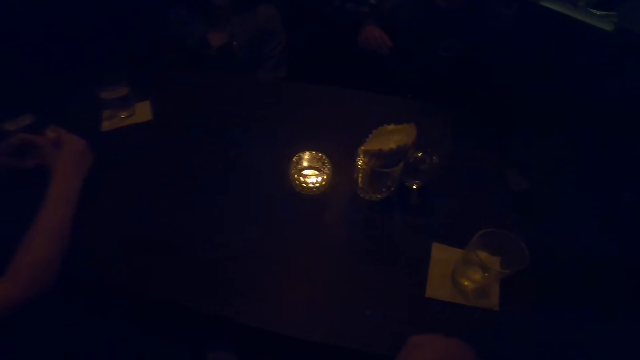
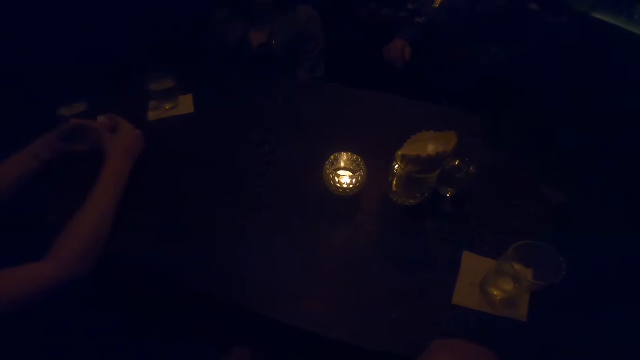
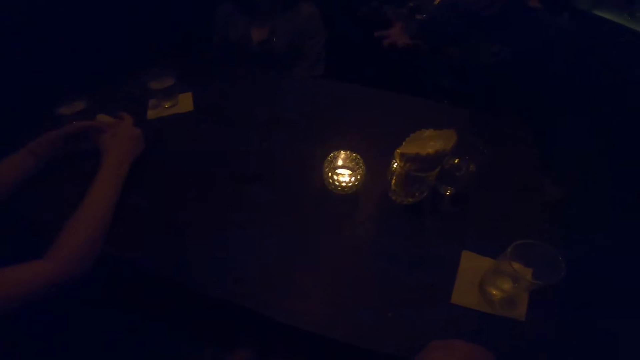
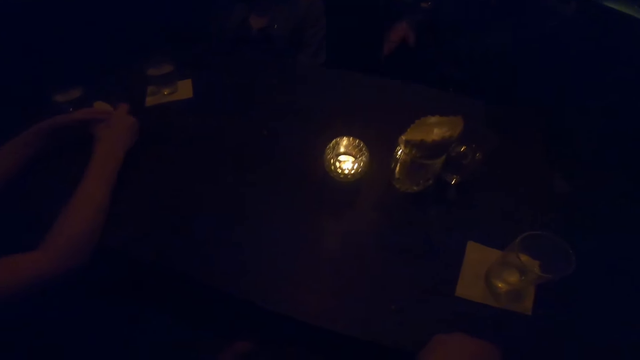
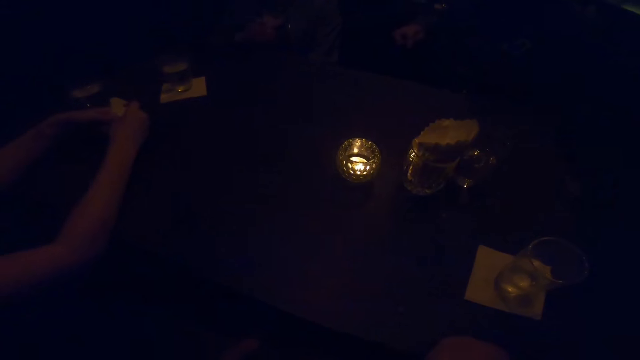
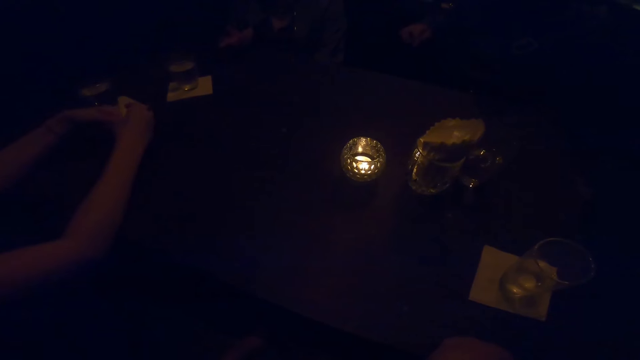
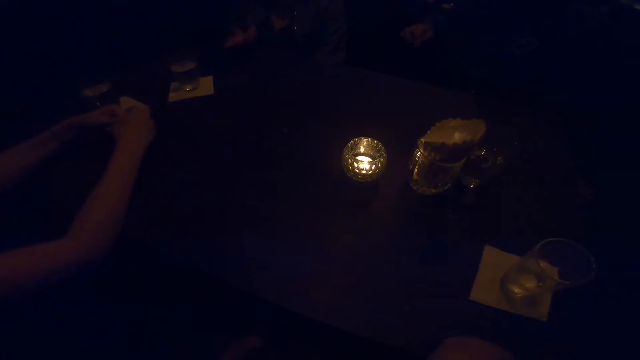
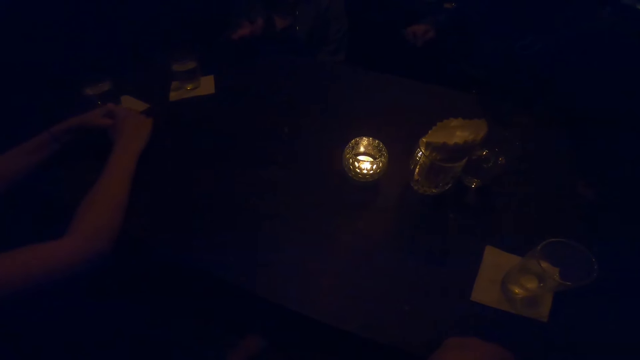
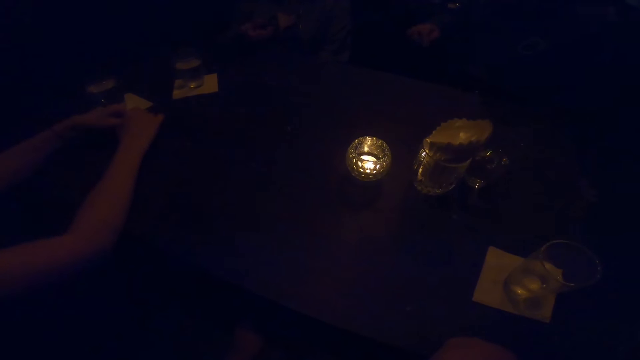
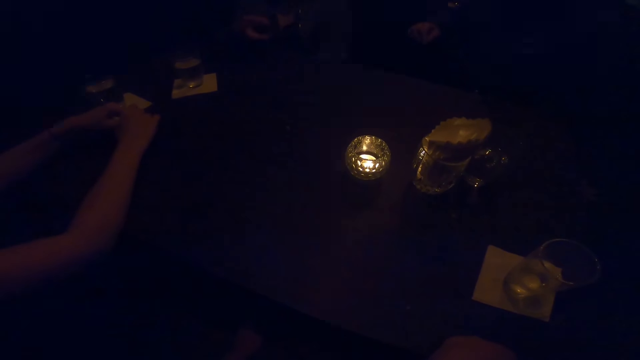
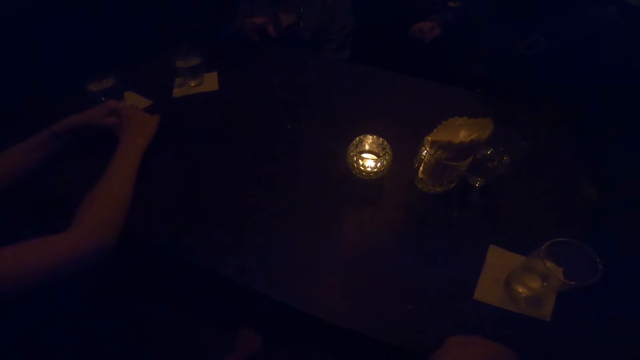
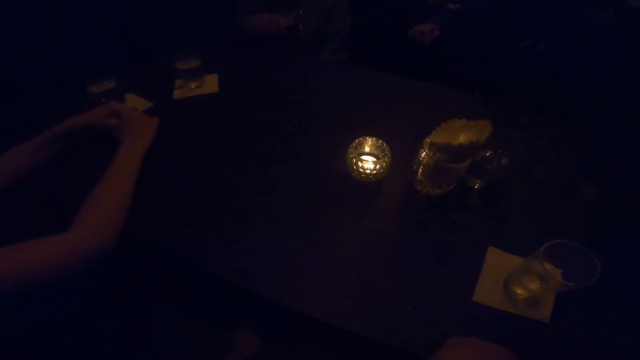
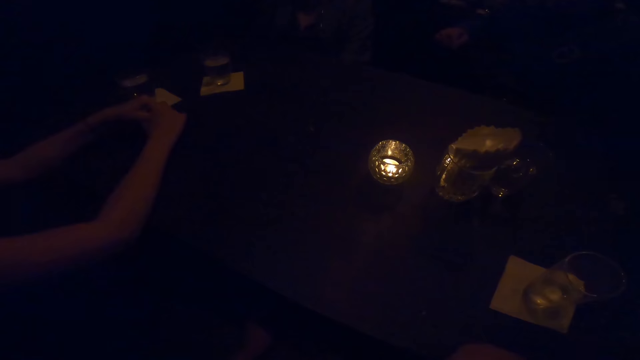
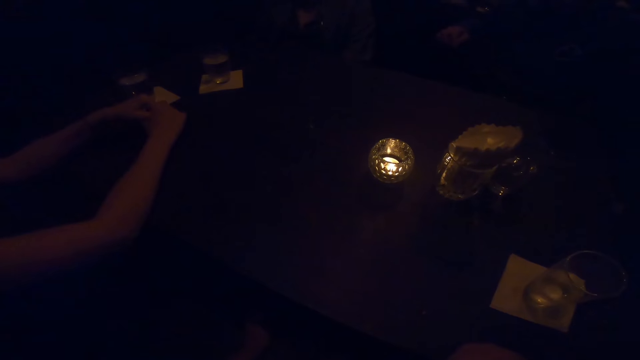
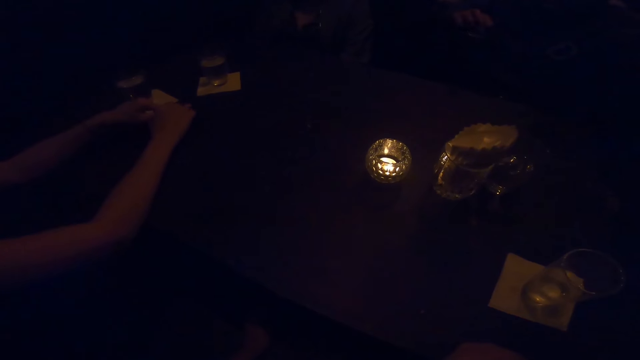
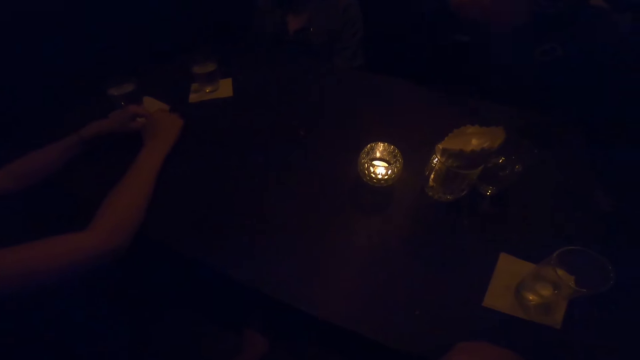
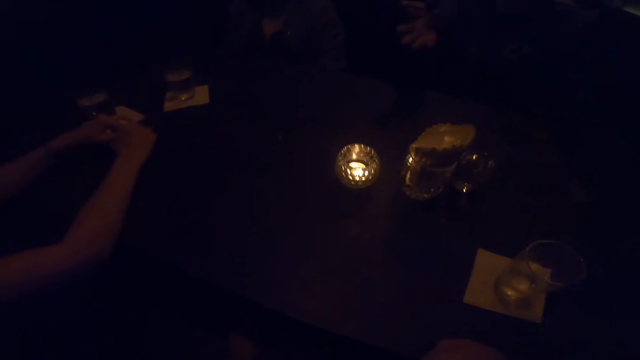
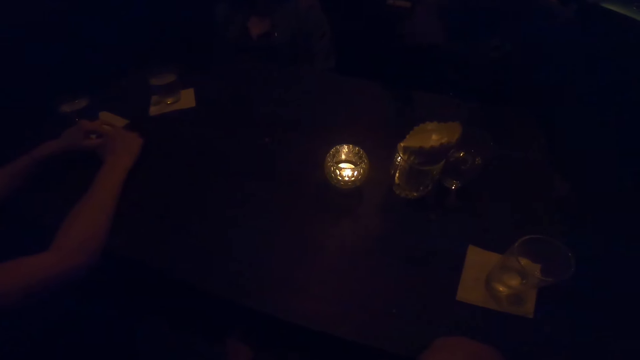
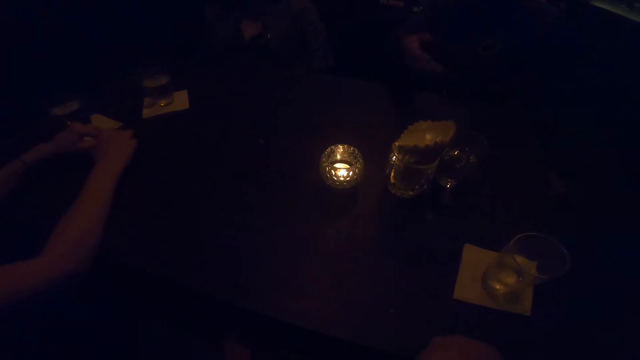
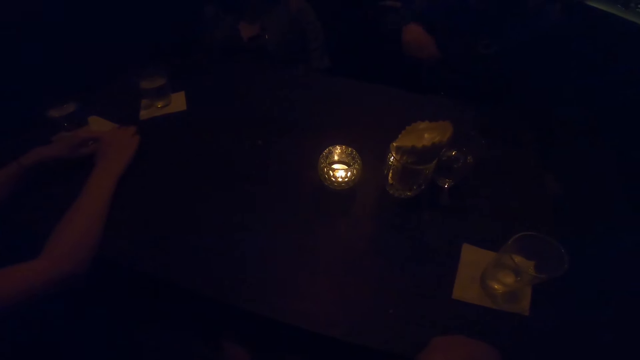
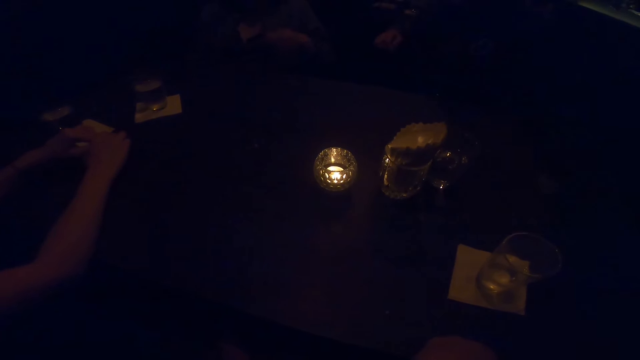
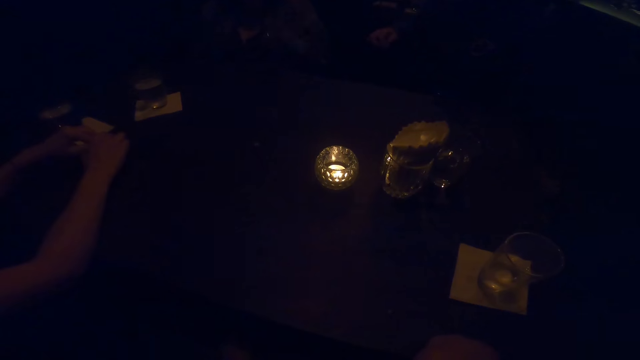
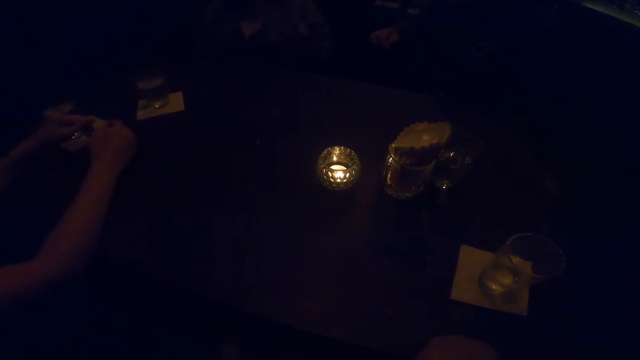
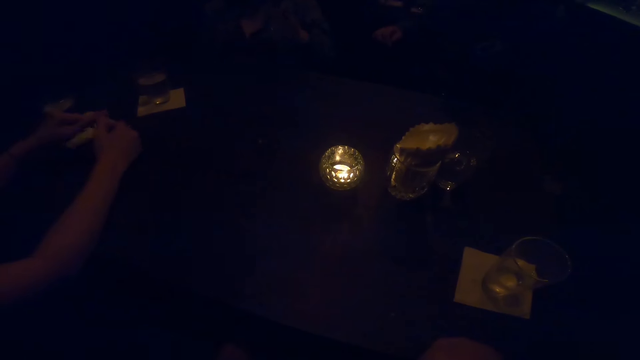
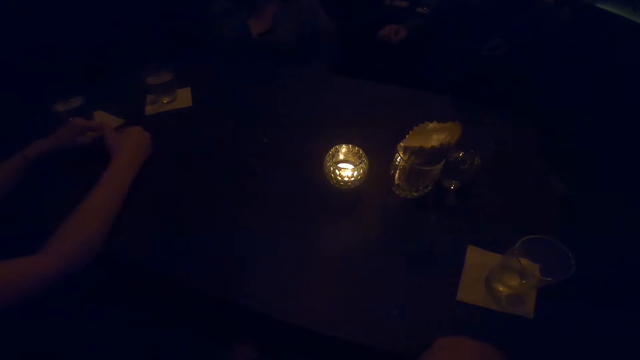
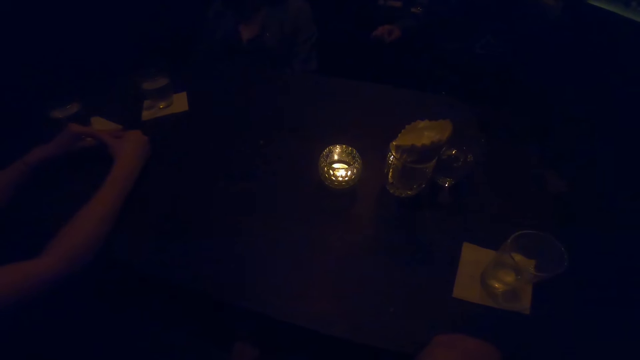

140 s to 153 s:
A person sways hands in the air. Another person sways hands in the air. The first person sways hands in the air.

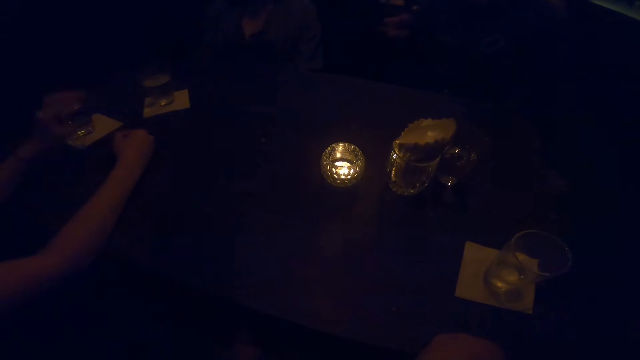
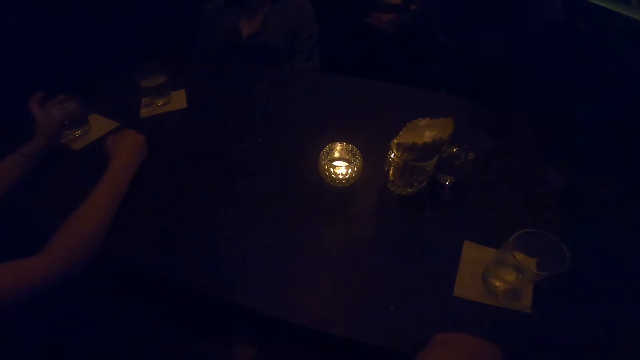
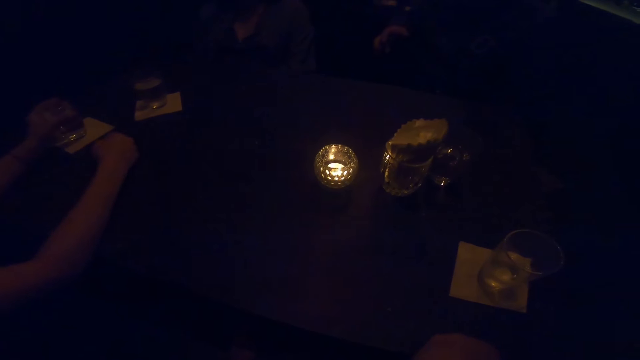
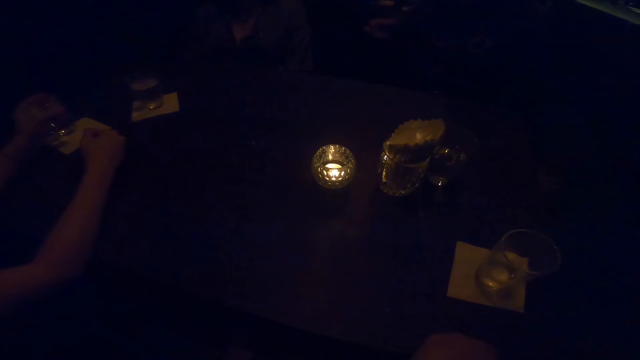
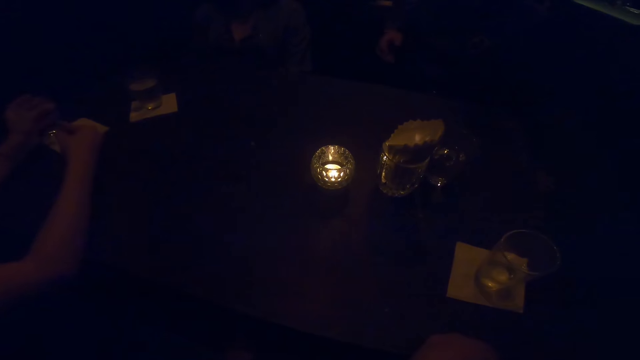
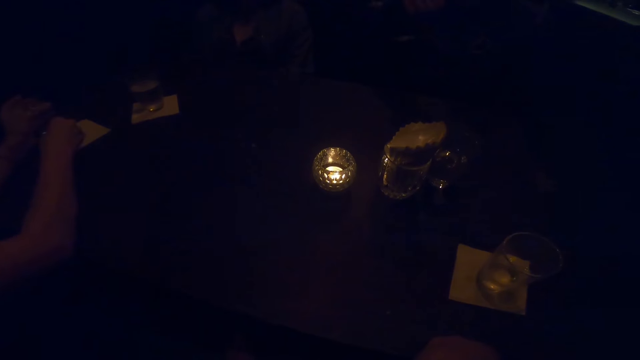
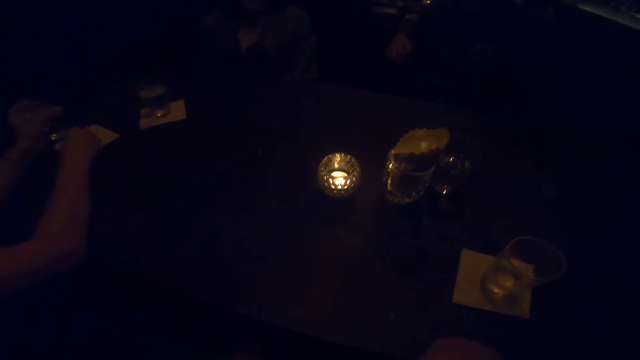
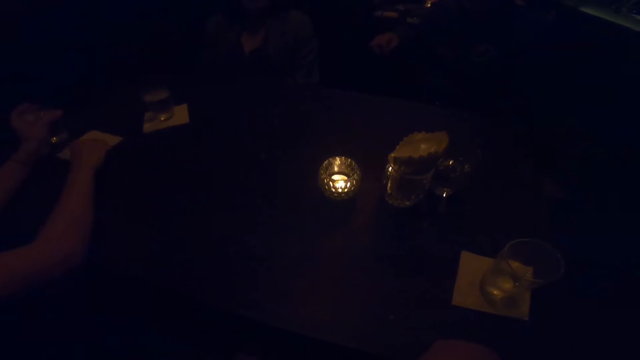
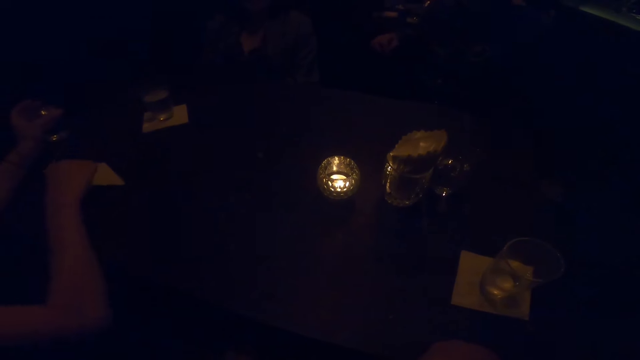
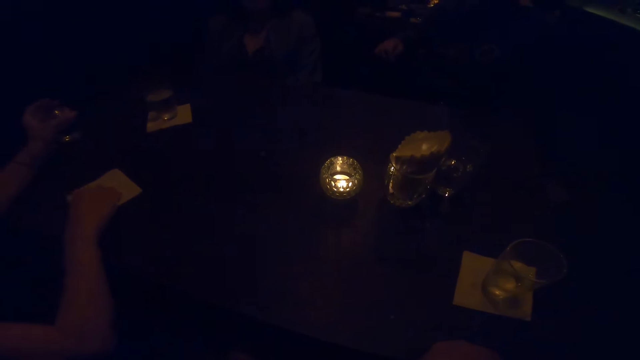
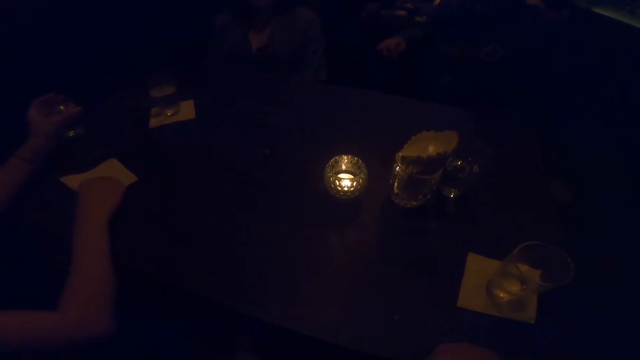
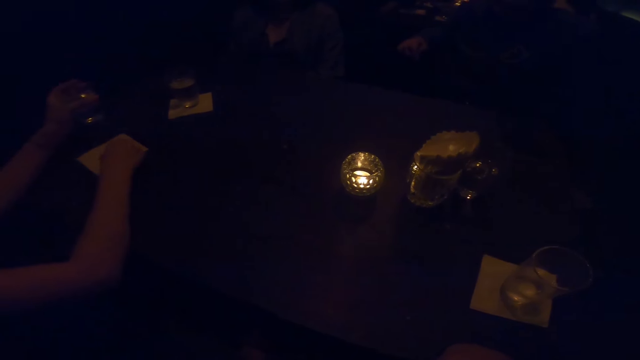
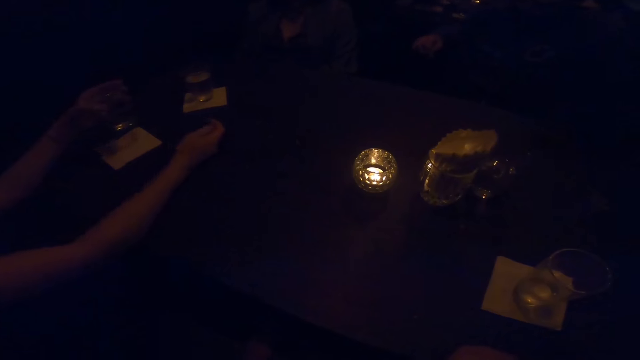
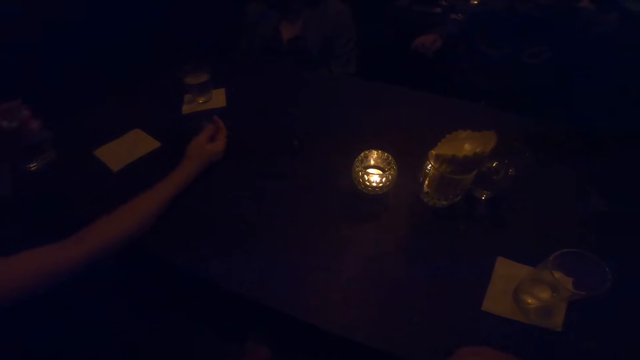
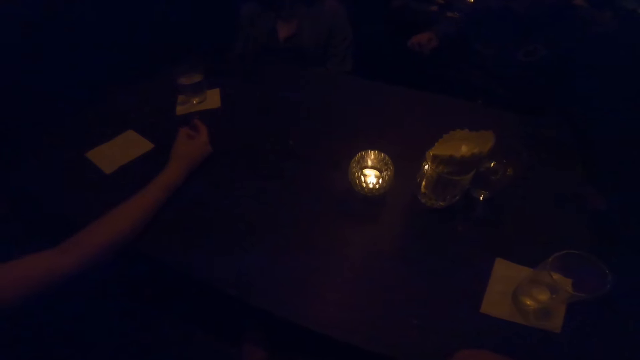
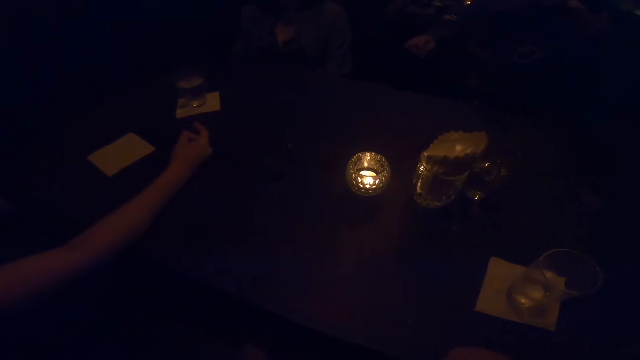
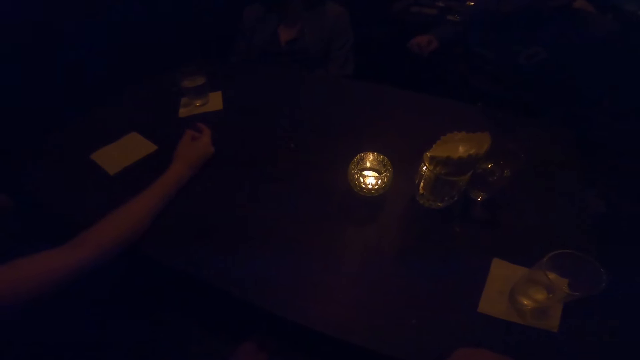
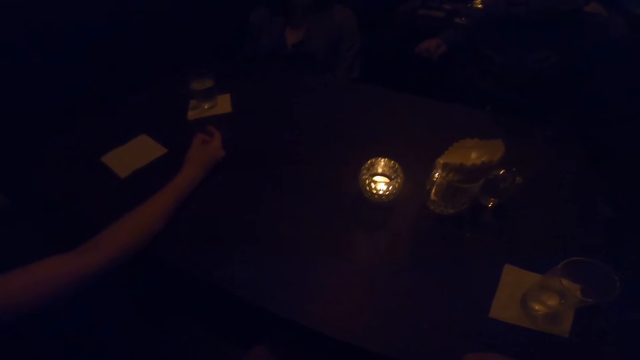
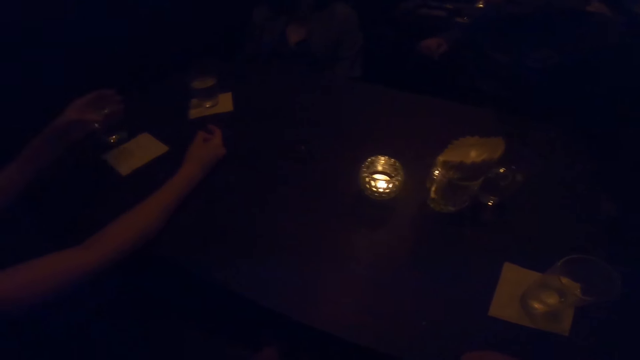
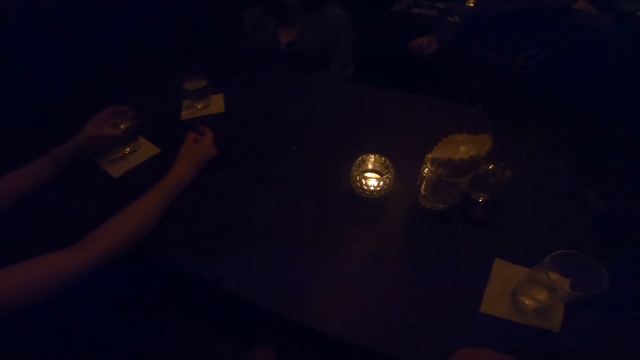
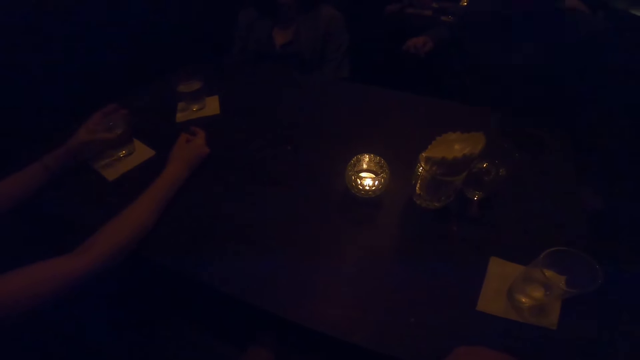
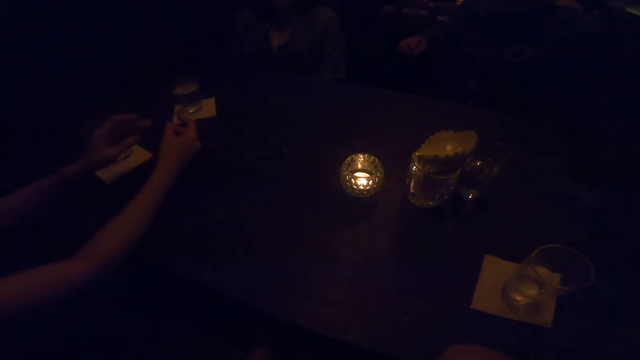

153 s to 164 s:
The woman picks up a cup of water on a table with her left hand. She moves a table cloth or serviette with her right hand. She drinks water with her right hand. She drops the cup of water on the table with her left hand.
